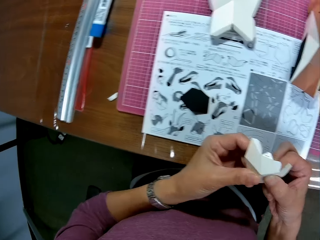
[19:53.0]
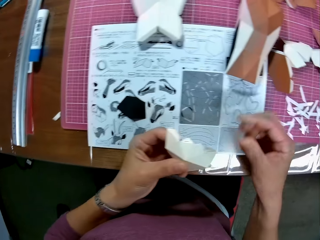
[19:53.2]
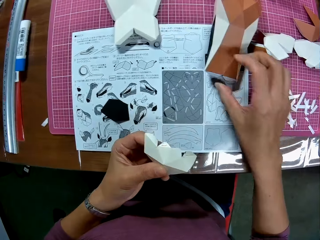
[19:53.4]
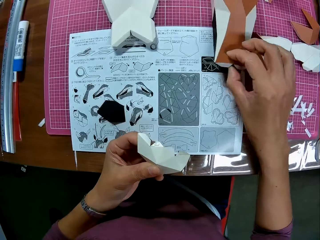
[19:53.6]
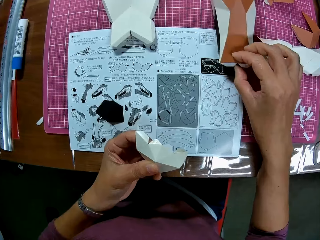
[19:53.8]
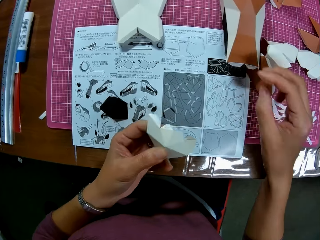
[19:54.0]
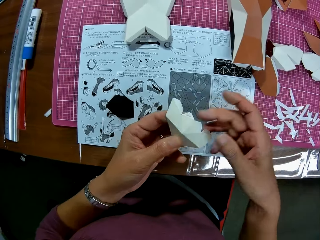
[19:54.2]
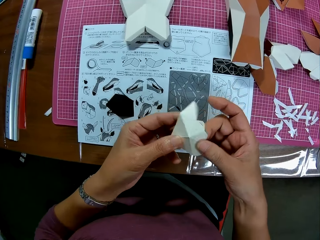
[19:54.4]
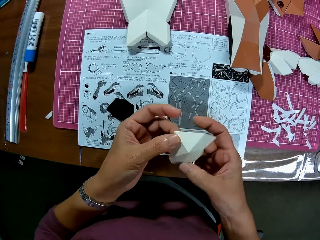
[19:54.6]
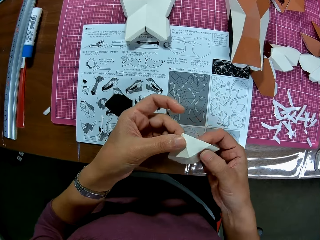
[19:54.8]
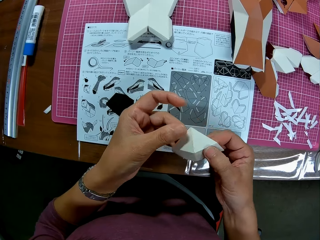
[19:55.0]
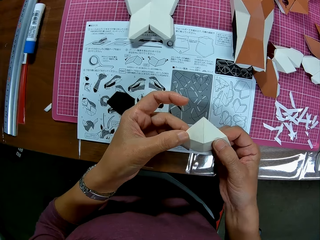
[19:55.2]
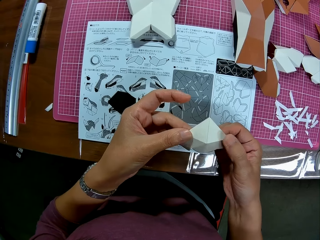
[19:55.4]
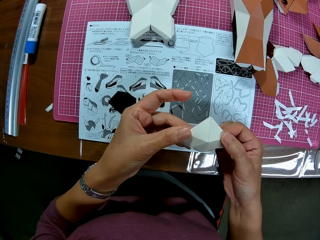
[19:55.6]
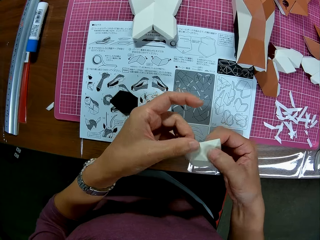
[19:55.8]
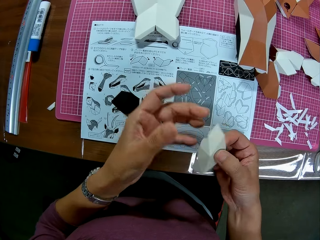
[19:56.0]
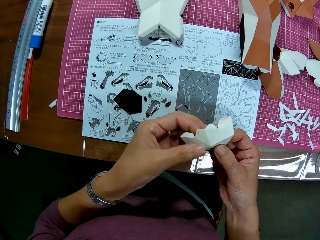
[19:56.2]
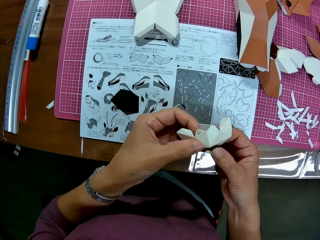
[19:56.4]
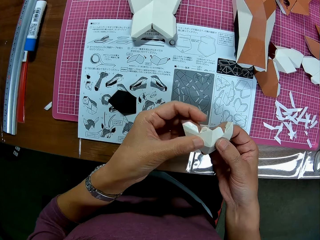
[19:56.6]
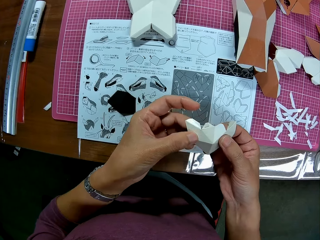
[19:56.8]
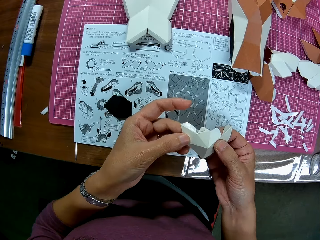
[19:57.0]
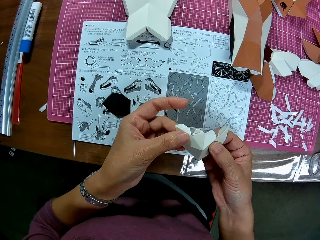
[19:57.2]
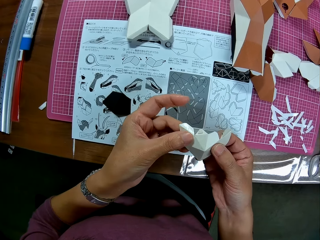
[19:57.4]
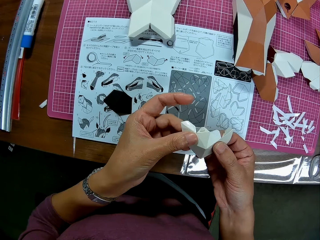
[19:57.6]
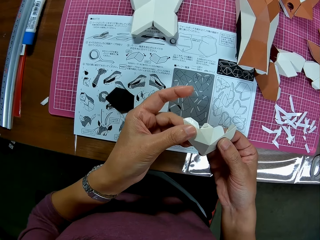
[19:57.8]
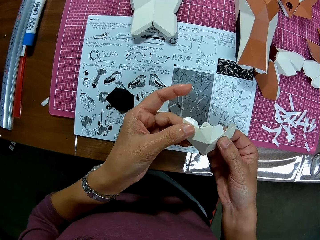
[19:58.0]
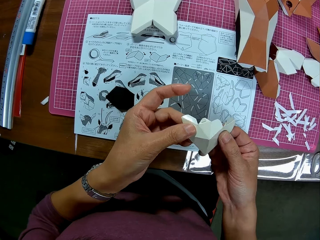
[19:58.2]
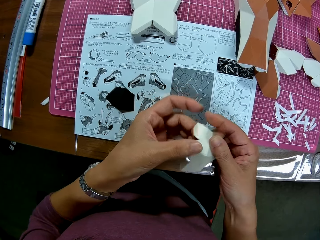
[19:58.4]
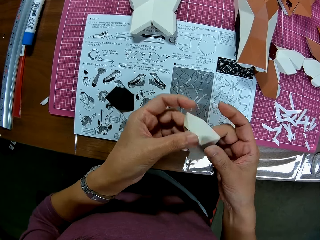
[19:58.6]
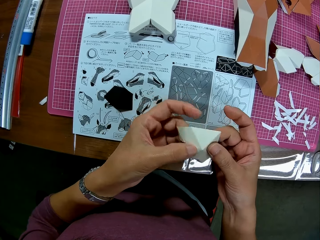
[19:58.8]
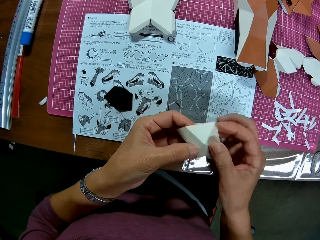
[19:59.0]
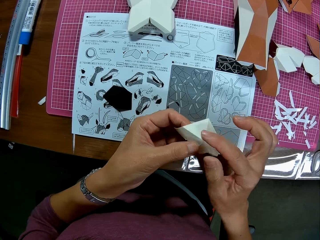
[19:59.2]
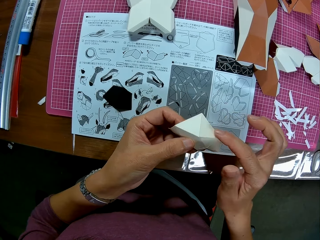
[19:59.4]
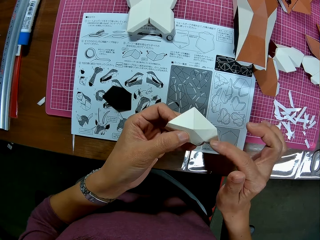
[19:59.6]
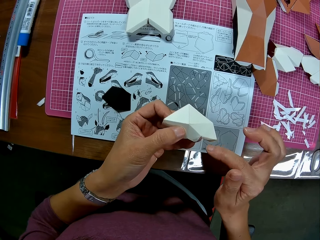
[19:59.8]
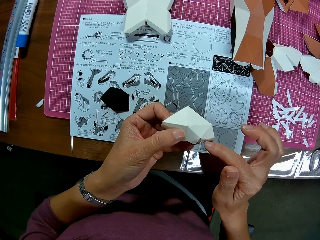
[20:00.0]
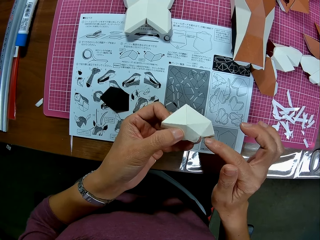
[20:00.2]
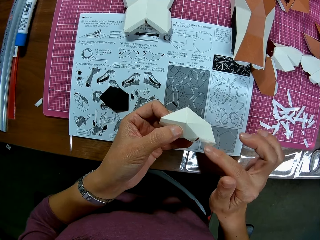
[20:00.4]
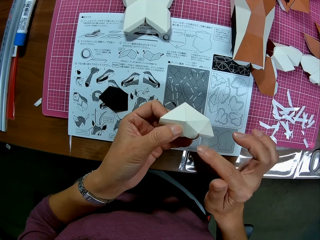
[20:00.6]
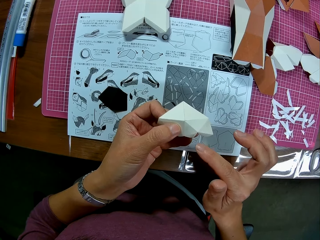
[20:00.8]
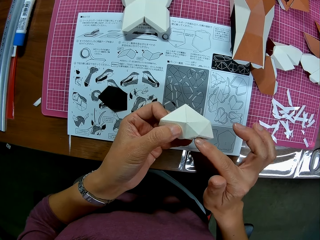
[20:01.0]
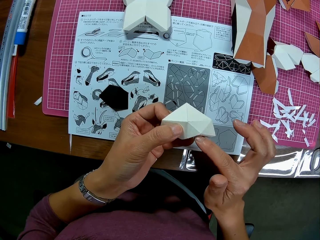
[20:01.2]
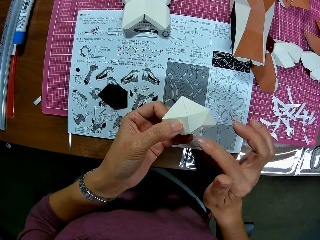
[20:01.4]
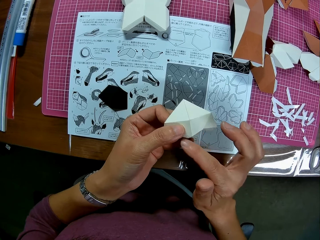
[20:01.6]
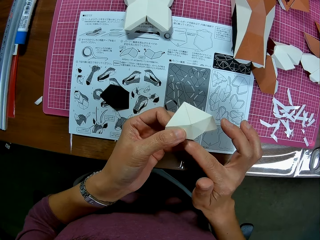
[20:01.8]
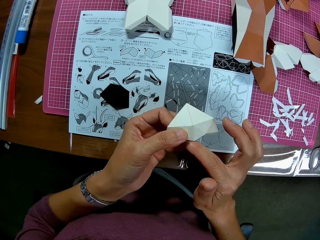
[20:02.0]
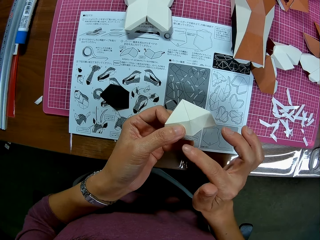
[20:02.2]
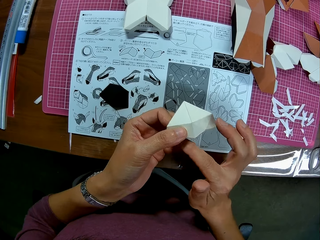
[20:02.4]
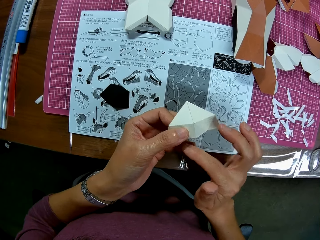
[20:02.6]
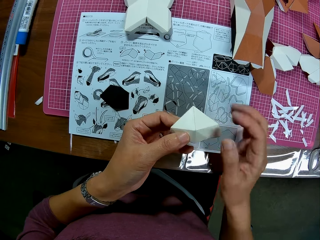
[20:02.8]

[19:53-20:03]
The camera wearer drags a craft paper on the cutting mat. She adjusts the other paper craft on the craft book with her right hand and adjusts the paper craft with her hands. She turns the craft paper. She looks at the craft paper. She turns the craft paper. She moves a finger on the craft paper.

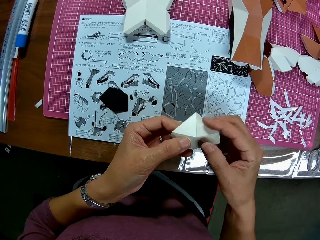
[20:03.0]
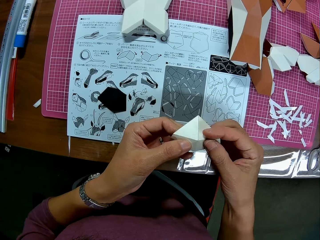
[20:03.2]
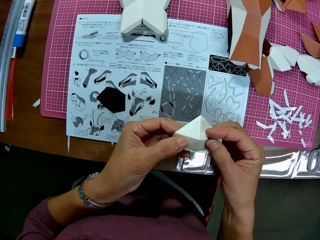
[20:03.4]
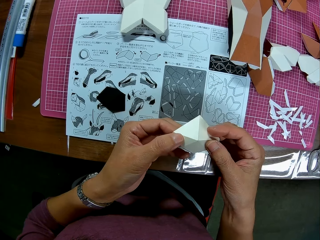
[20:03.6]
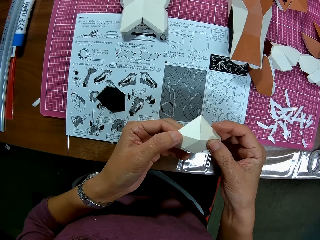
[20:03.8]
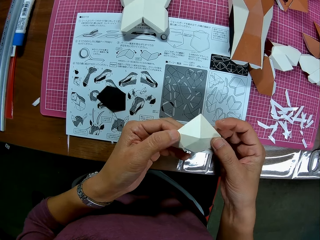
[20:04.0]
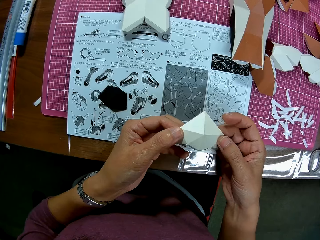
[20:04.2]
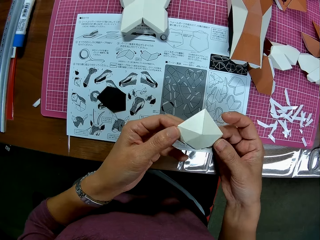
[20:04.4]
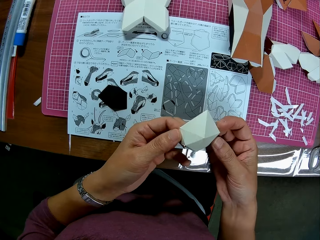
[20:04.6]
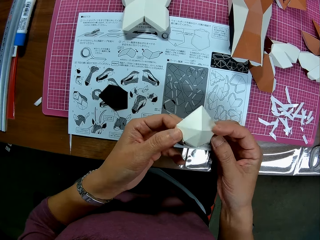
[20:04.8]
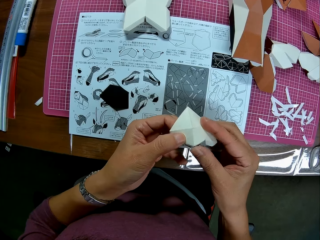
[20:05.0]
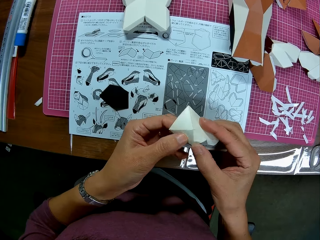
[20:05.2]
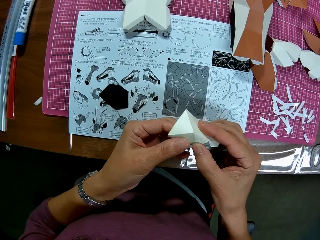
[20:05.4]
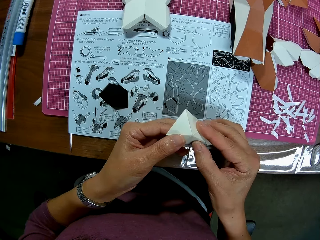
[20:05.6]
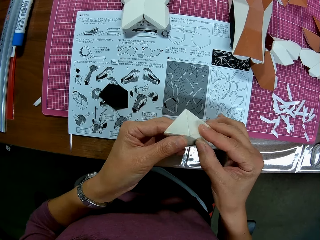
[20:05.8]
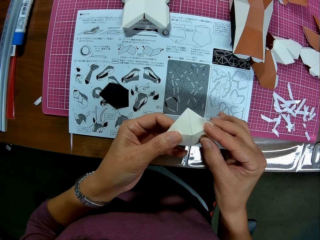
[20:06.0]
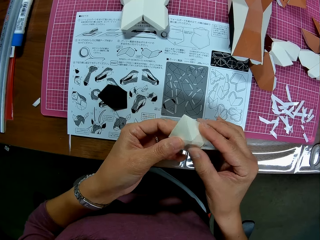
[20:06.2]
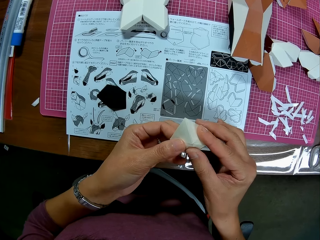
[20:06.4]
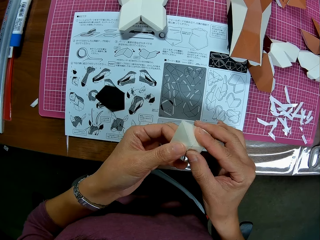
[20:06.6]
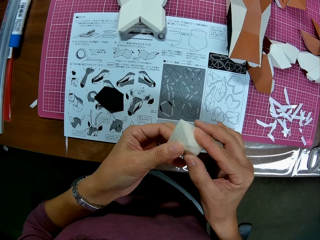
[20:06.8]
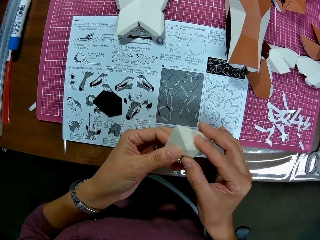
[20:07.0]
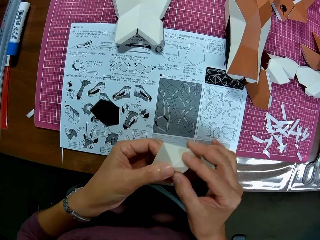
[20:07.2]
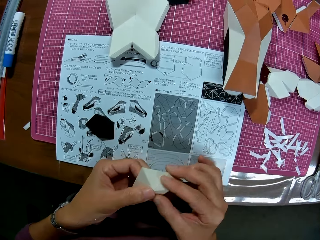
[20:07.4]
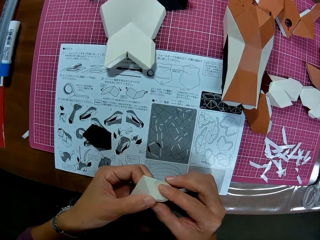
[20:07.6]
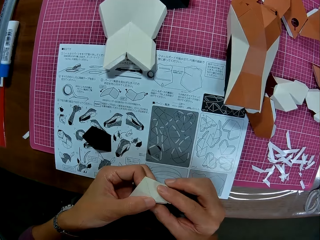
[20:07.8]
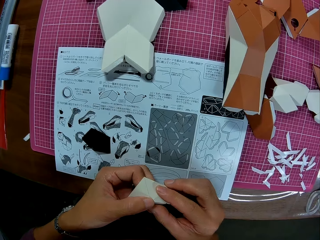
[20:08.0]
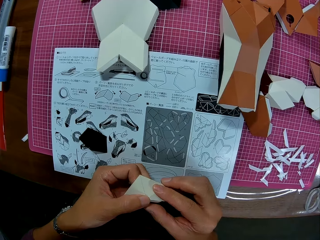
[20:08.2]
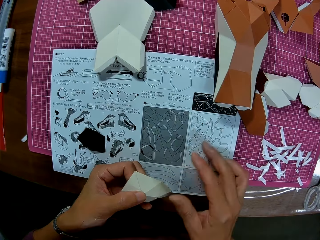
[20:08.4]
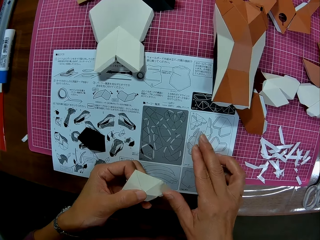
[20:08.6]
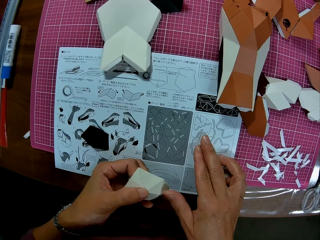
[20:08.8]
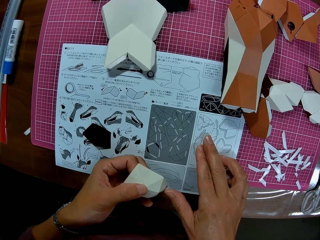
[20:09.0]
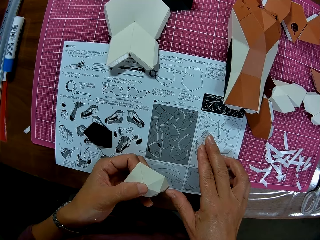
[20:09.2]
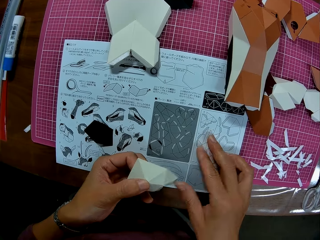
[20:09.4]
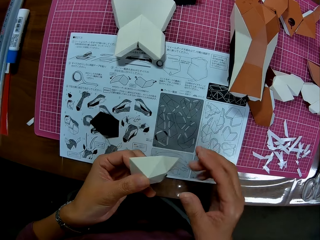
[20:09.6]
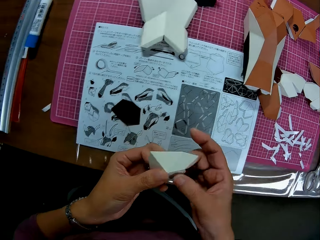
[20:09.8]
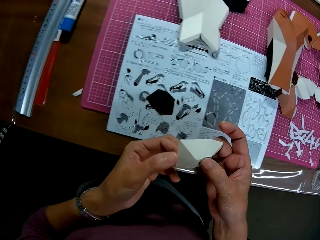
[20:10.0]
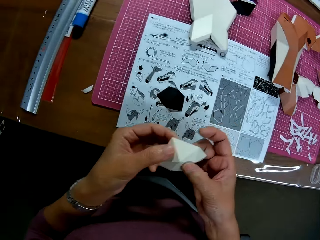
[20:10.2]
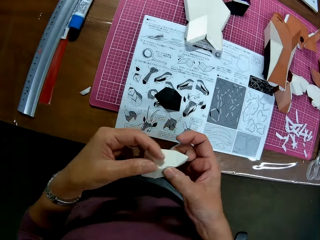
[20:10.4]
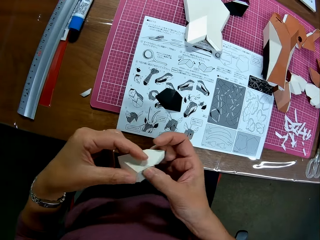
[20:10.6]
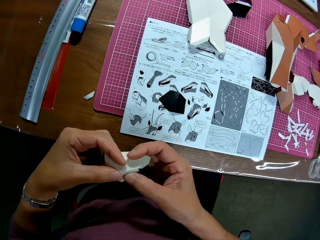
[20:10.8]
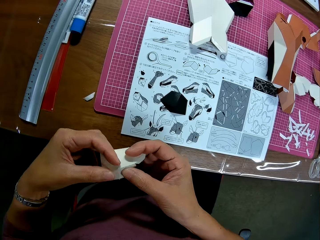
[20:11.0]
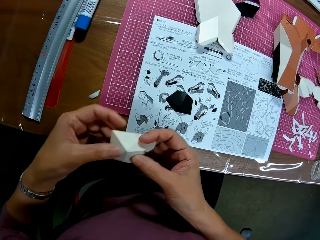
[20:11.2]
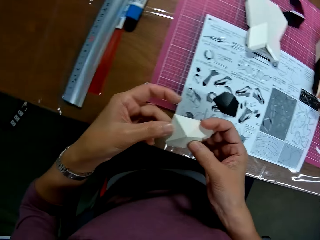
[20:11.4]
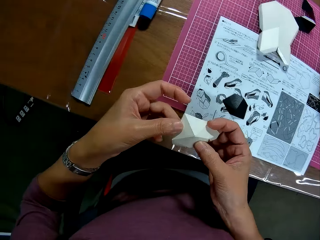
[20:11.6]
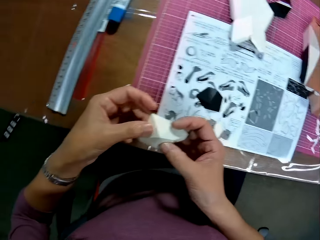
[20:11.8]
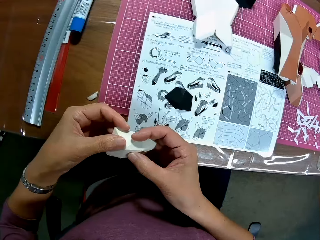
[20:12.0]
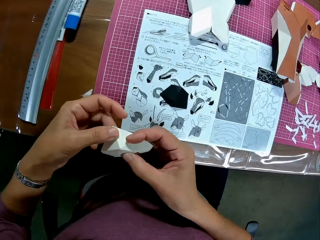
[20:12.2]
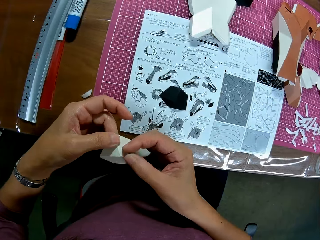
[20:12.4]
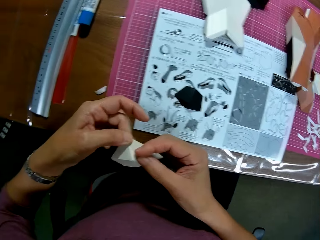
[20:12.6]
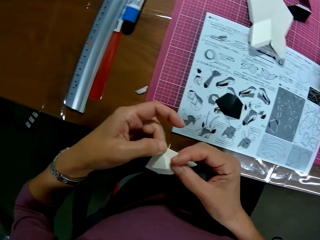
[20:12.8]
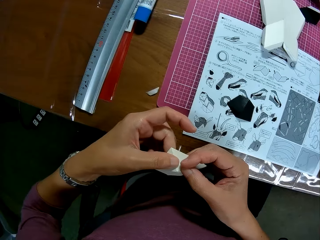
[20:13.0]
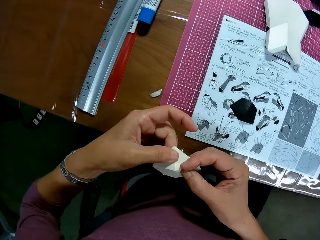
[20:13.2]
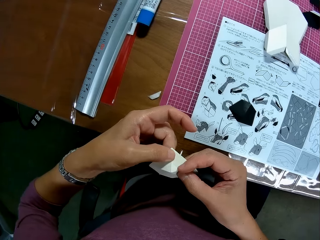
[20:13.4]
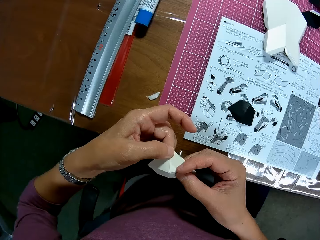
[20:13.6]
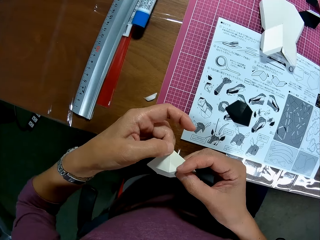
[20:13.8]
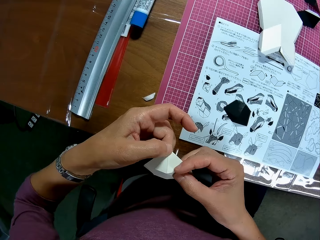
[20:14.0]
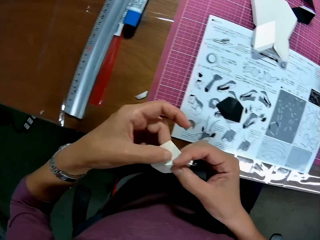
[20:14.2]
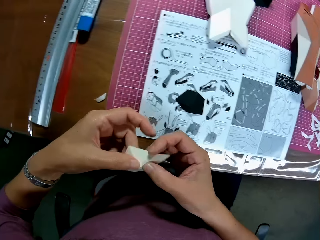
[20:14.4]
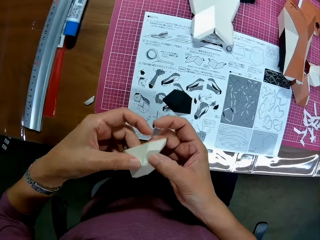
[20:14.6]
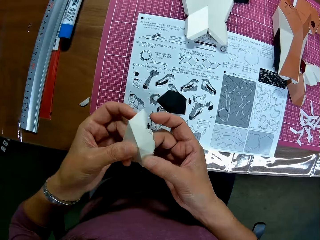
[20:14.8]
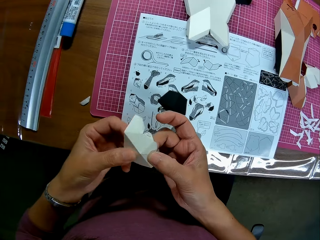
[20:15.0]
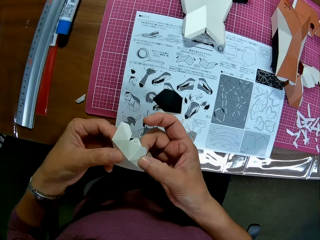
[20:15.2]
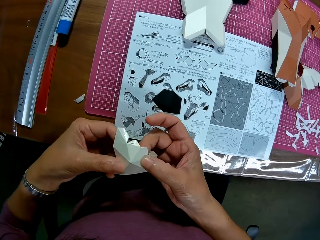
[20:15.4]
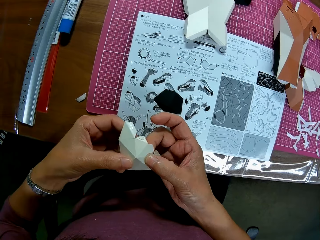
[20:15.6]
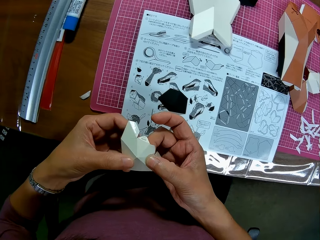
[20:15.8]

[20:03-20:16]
The camera wearer looks at the craft paper. She fixes the craft paper. She looks at the instruction booklet. She holds the instruction booklet. She touches the craft book with her right hand. She looks at the instruction booklet. She crafts the craft paper. She adjusts the paper craft with her hands.
